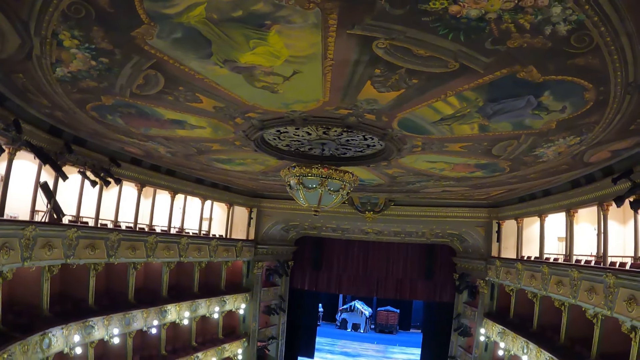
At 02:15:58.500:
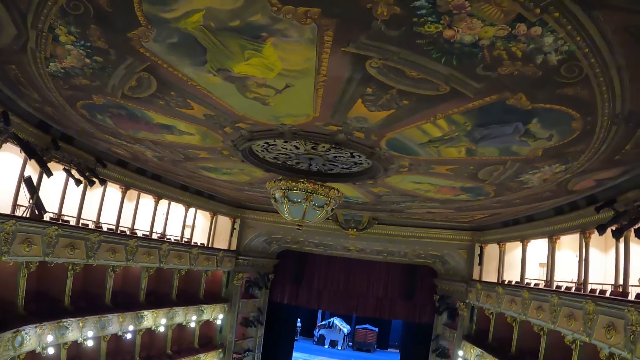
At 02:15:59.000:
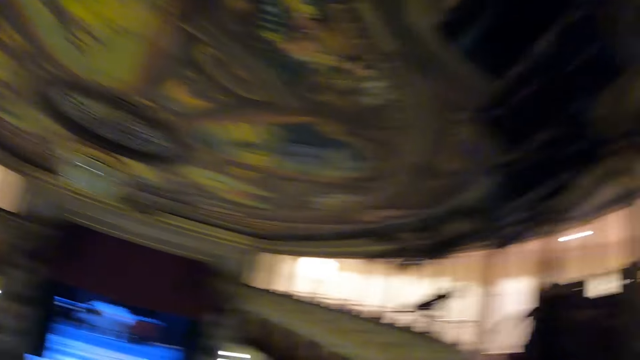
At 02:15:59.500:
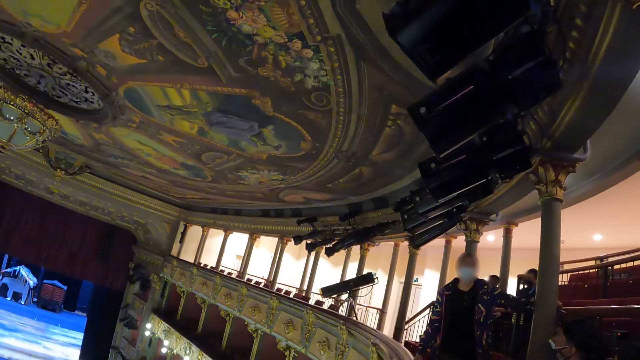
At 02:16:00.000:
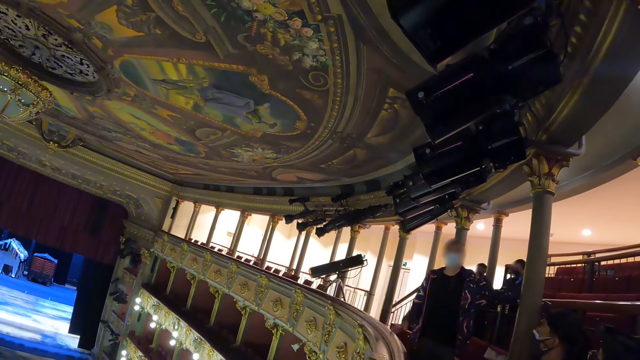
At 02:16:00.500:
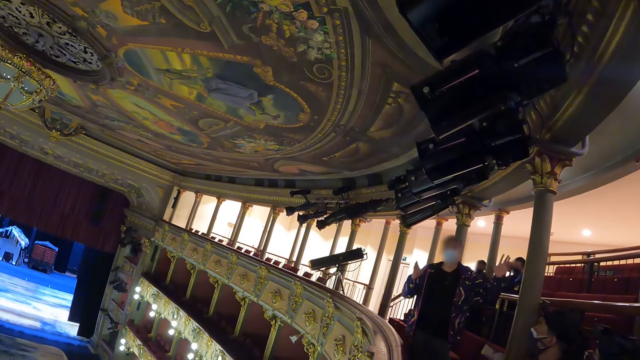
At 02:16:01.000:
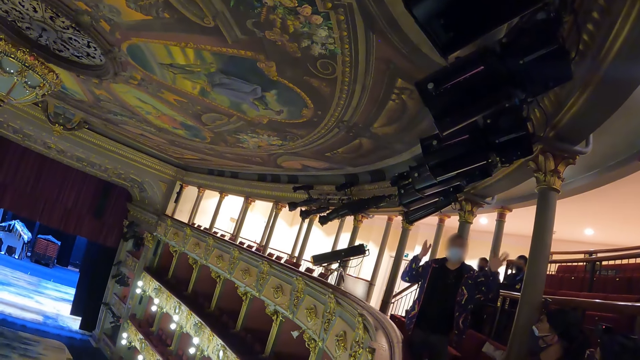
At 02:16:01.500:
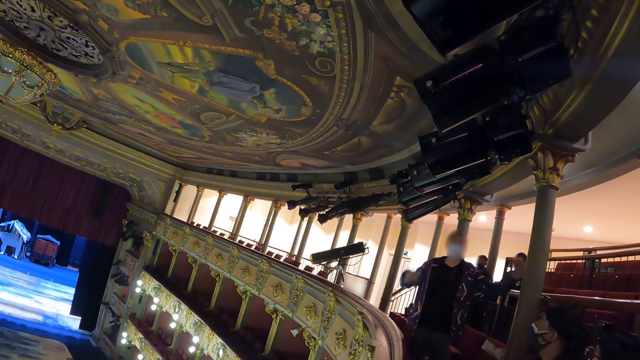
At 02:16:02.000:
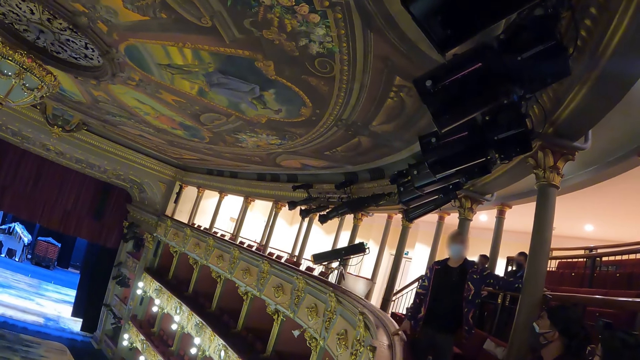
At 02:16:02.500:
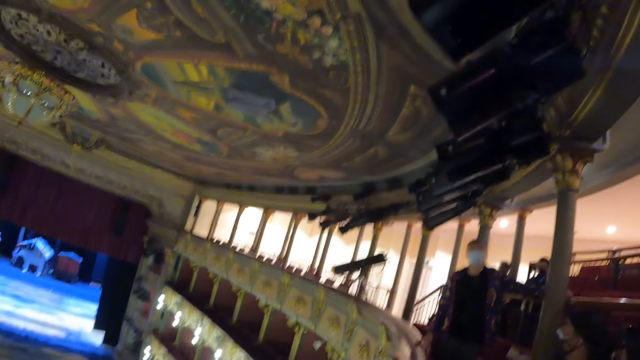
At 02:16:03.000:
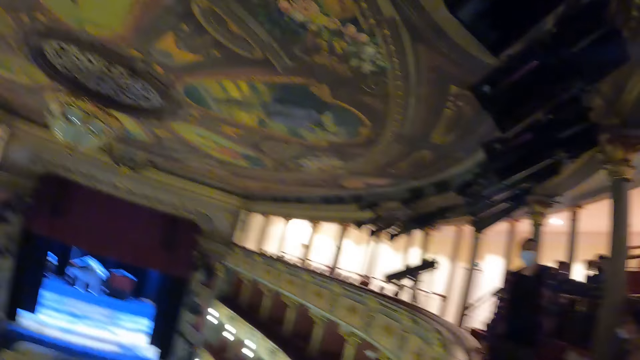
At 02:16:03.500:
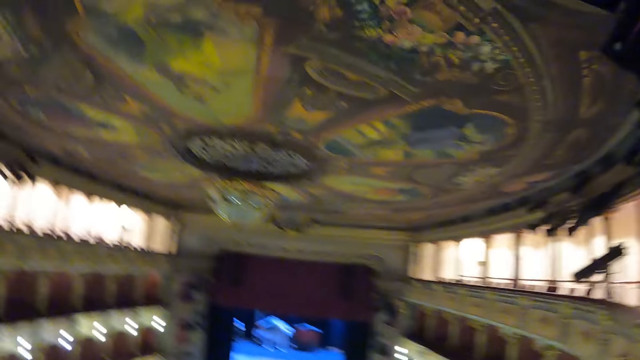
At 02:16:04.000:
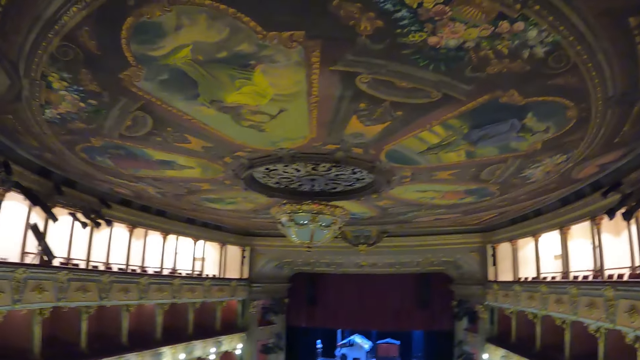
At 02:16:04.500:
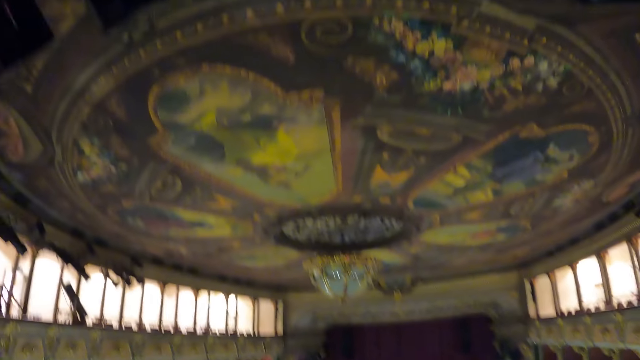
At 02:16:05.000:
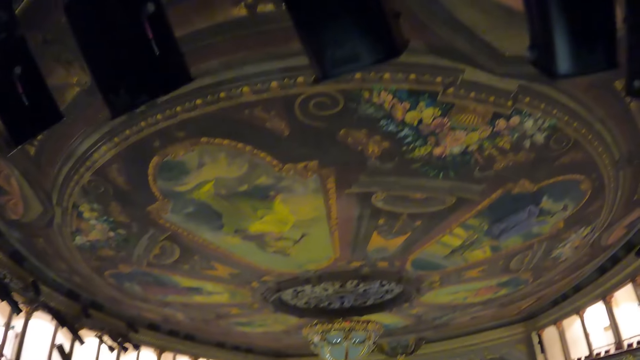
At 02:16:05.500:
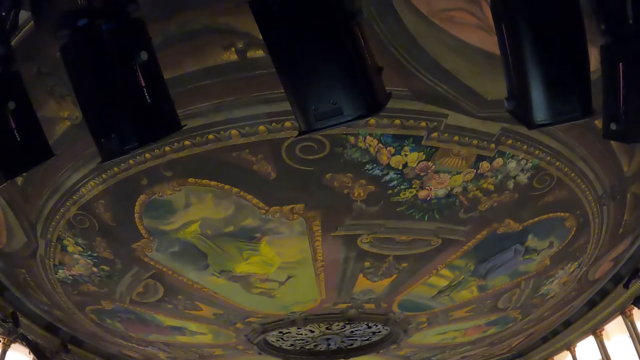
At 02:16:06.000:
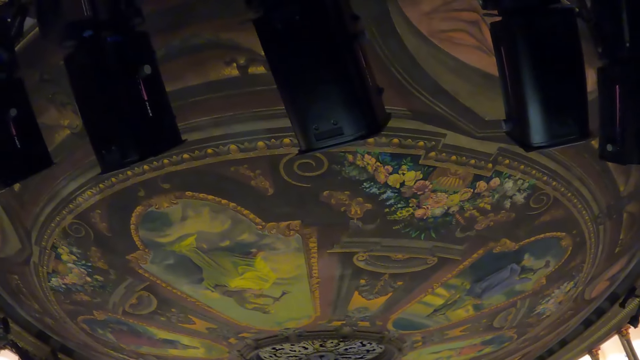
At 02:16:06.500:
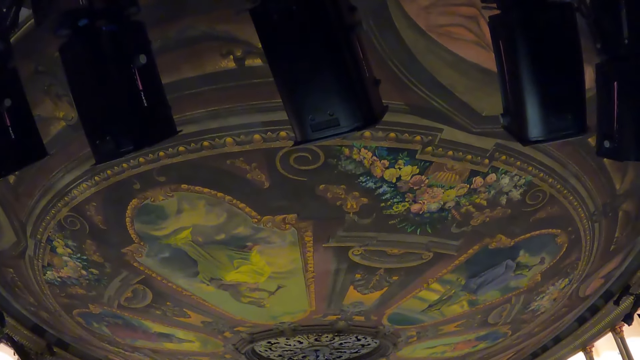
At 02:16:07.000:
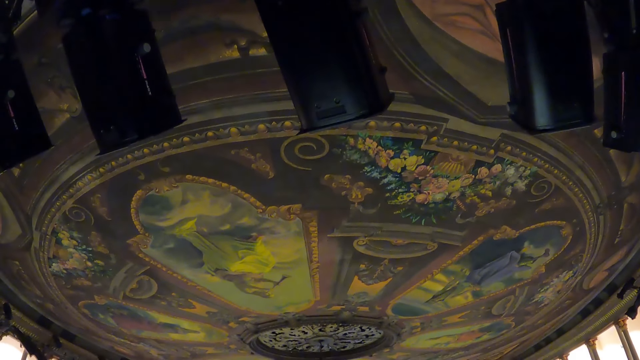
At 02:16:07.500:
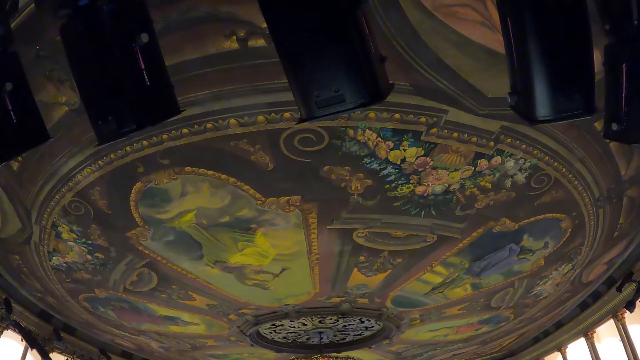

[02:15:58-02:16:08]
The camera wearer looks at a person. The person lifts his hand. The person gestures in the auditorium. The camera wearer stares in the auditorium. They look up.

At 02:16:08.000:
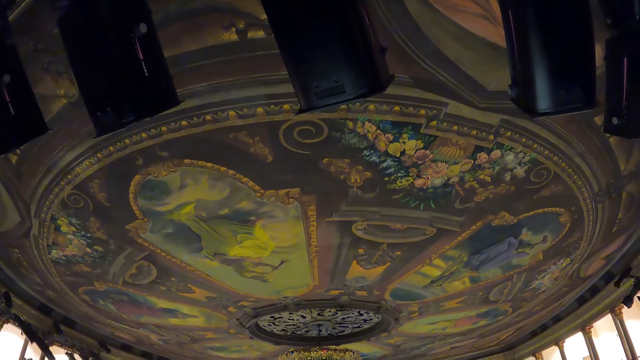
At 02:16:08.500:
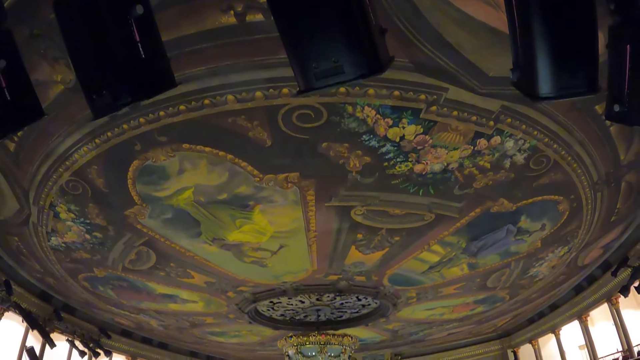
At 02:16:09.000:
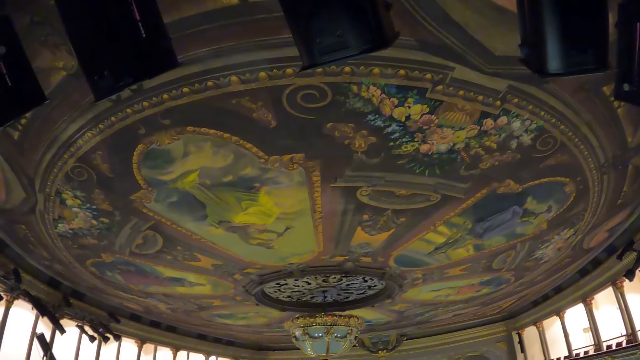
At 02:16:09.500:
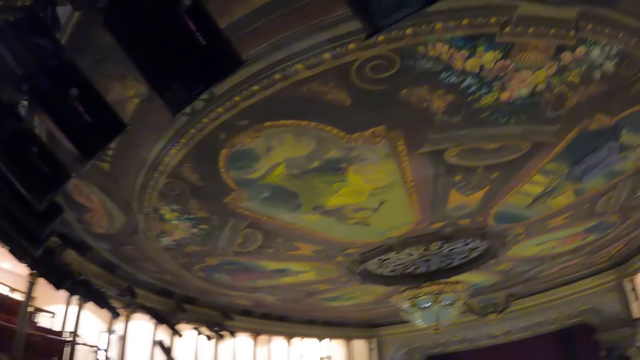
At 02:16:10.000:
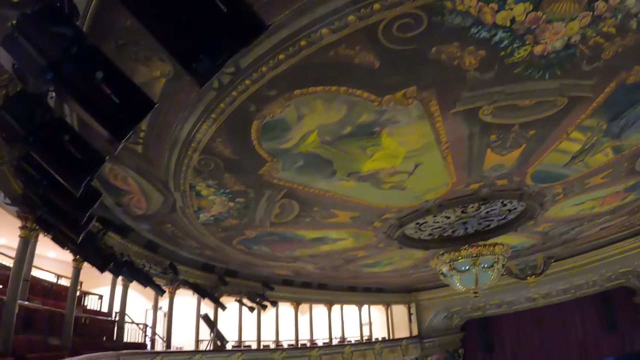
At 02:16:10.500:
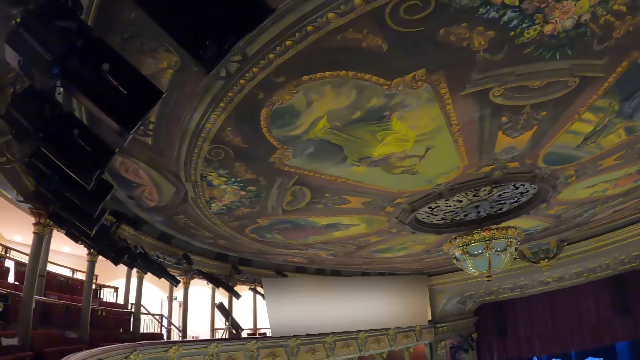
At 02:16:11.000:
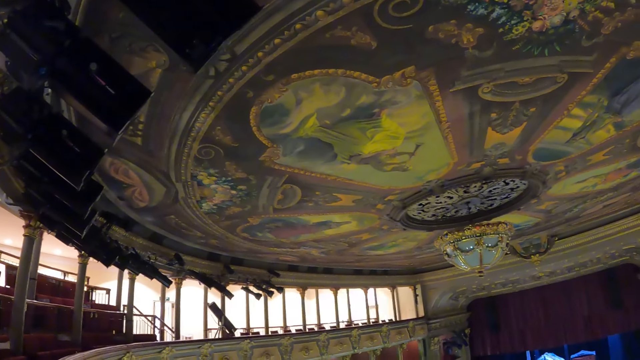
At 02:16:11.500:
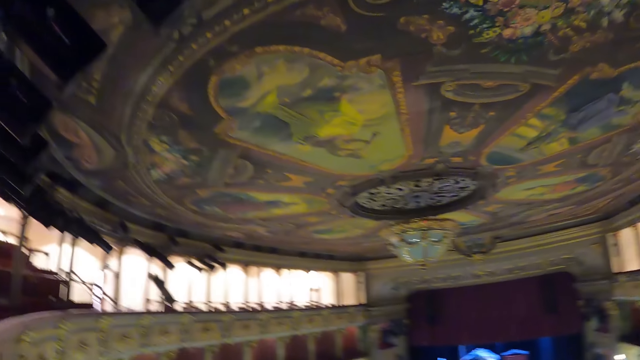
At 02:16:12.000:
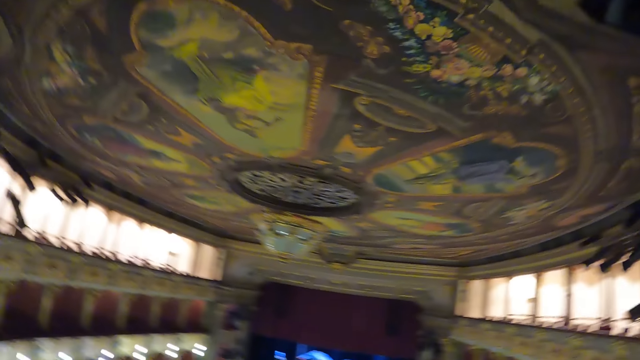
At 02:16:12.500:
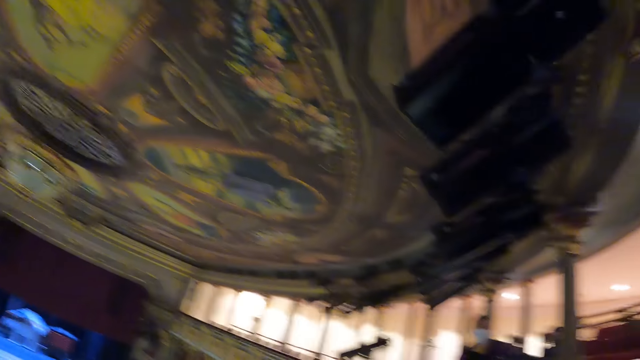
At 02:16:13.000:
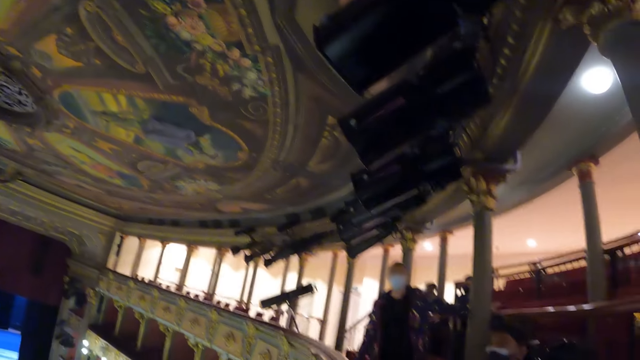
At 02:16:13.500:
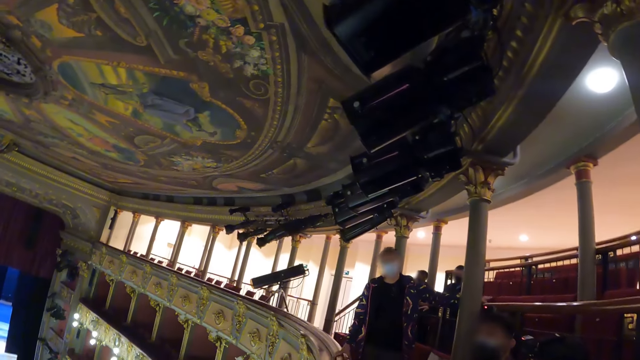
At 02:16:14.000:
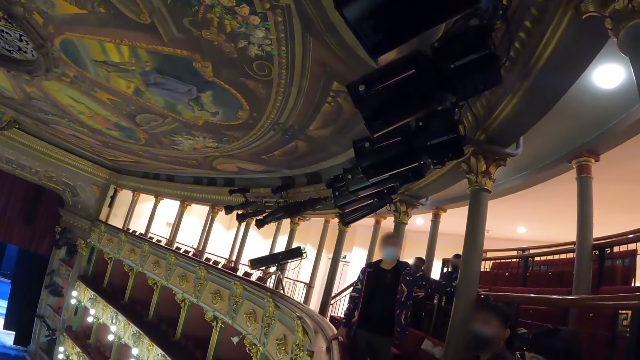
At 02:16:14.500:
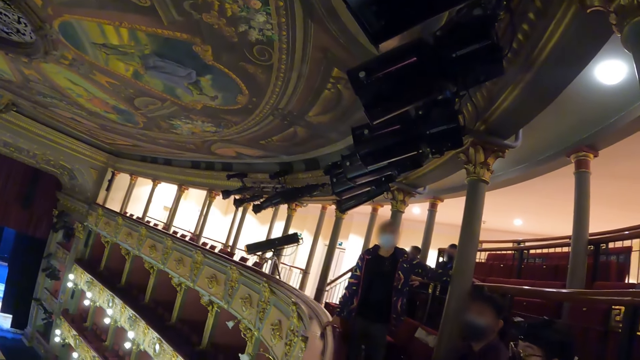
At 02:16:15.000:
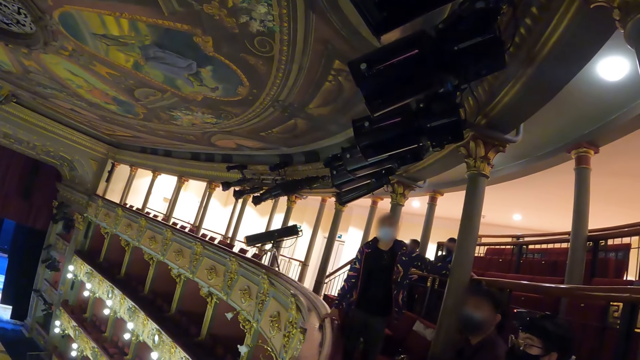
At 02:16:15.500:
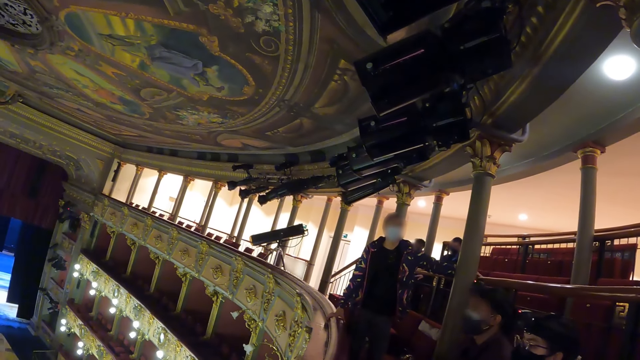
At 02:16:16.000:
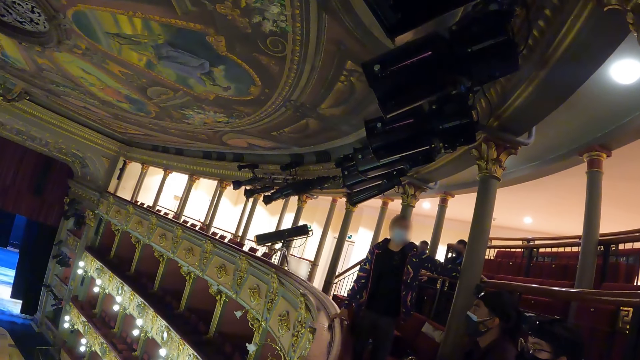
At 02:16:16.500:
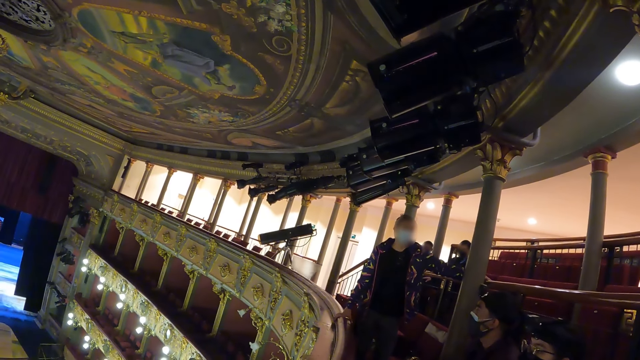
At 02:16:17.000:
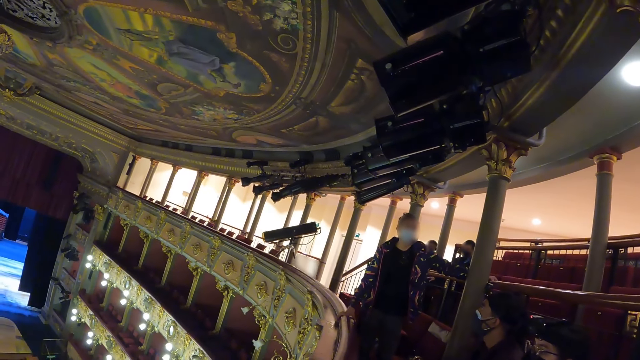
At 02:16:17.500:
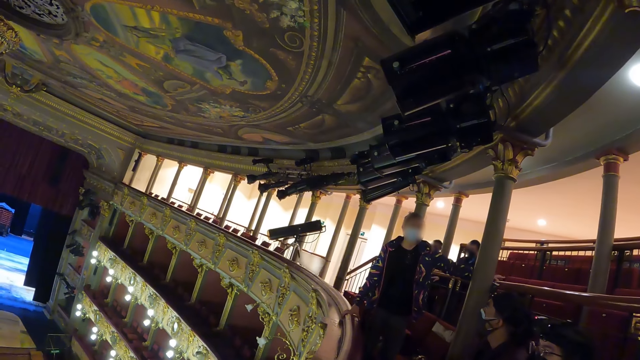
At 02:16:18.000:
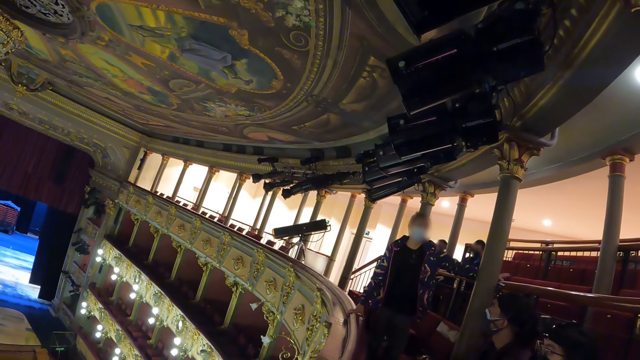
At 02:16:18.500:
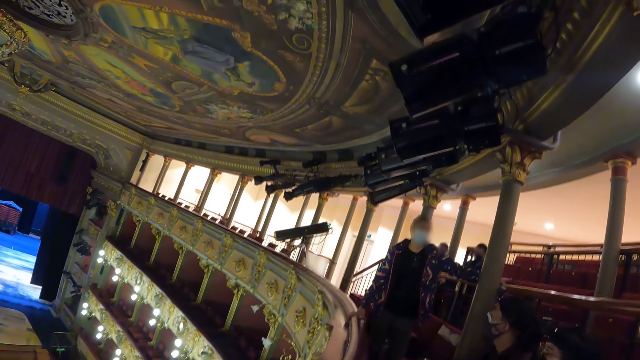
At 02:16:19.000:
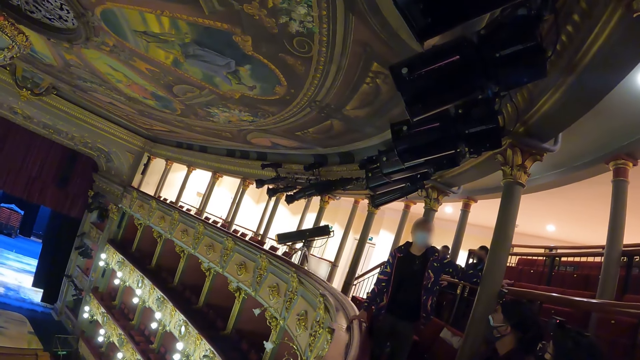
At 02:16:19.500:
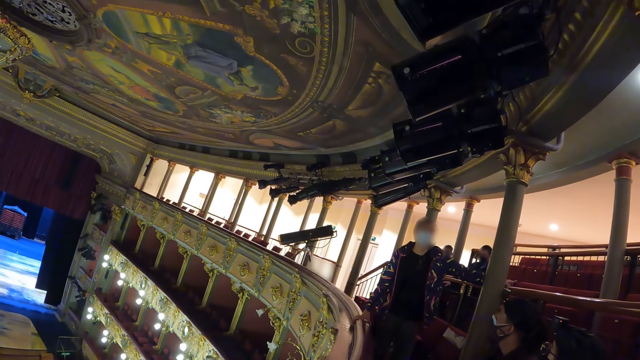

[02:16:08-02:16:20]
The camera wearer looks around. They stare at a woman.
